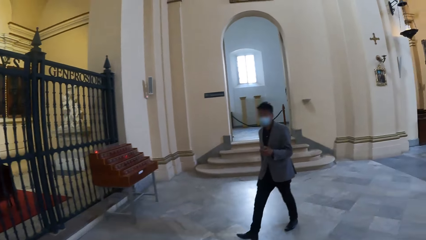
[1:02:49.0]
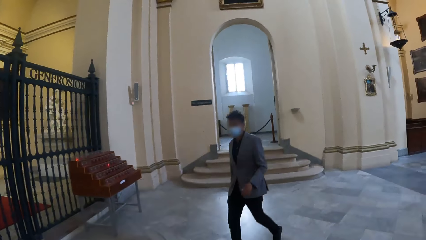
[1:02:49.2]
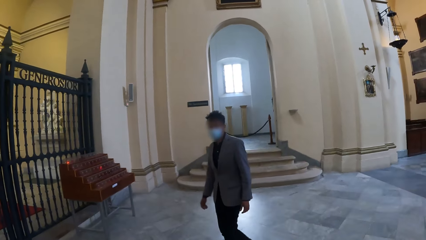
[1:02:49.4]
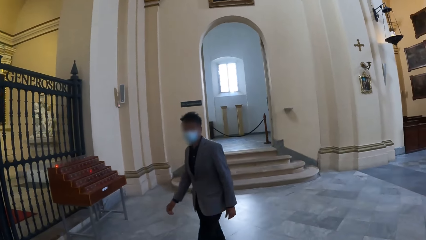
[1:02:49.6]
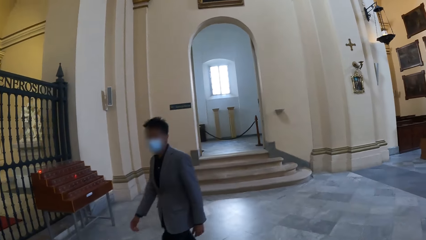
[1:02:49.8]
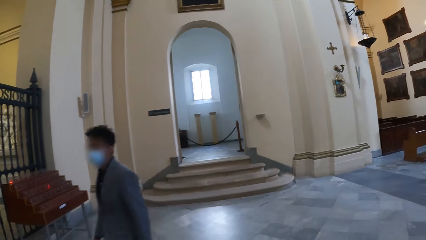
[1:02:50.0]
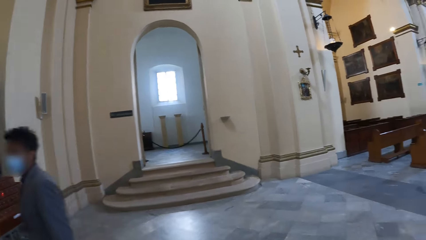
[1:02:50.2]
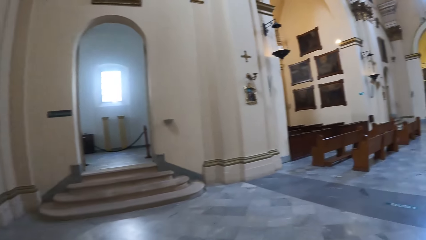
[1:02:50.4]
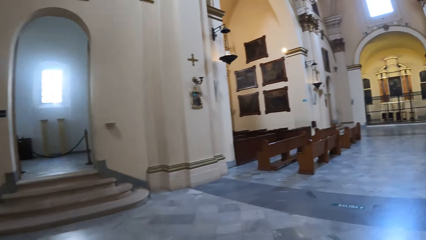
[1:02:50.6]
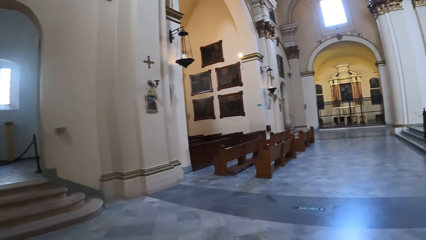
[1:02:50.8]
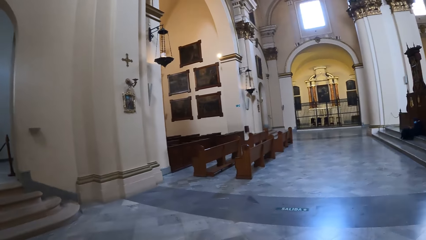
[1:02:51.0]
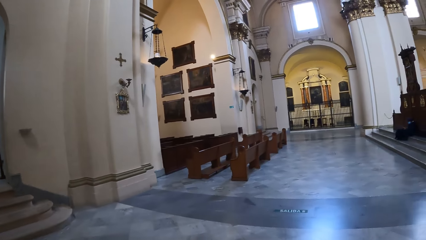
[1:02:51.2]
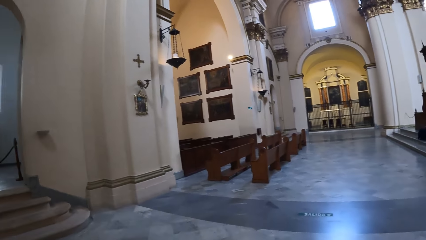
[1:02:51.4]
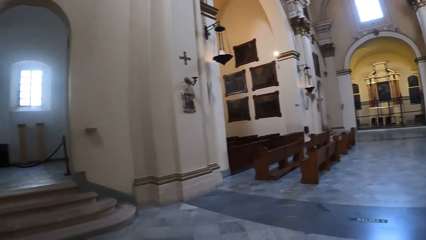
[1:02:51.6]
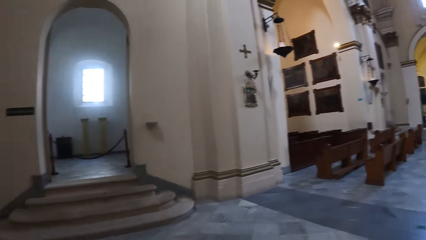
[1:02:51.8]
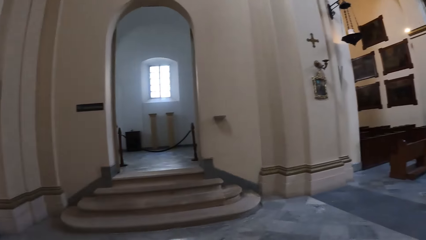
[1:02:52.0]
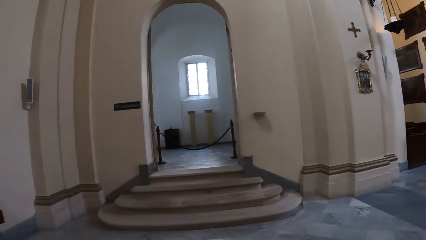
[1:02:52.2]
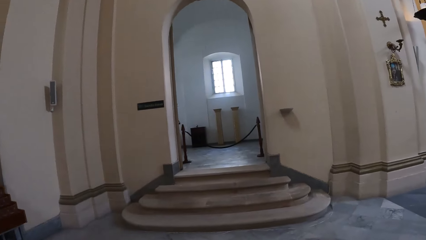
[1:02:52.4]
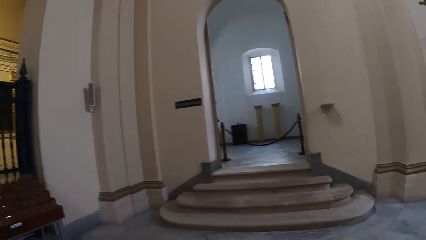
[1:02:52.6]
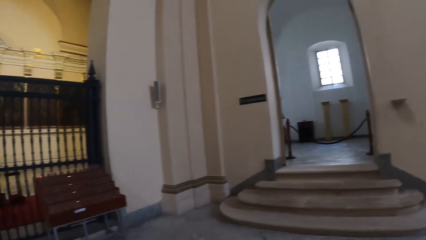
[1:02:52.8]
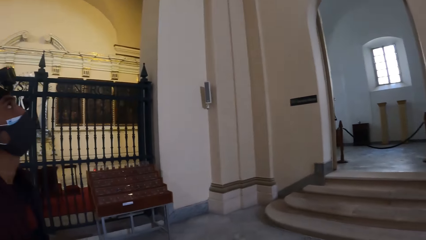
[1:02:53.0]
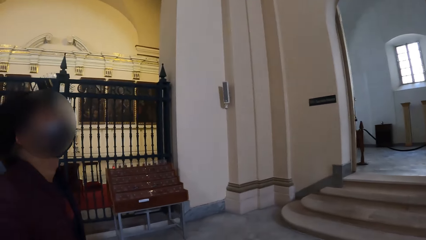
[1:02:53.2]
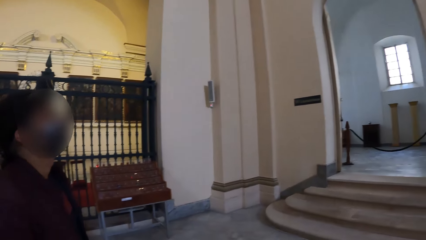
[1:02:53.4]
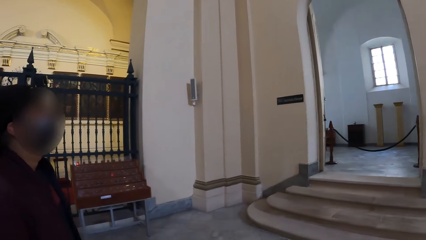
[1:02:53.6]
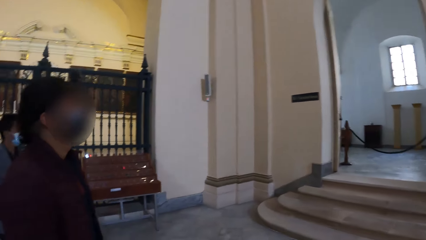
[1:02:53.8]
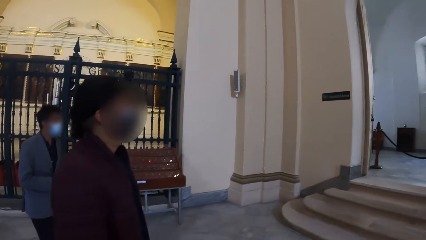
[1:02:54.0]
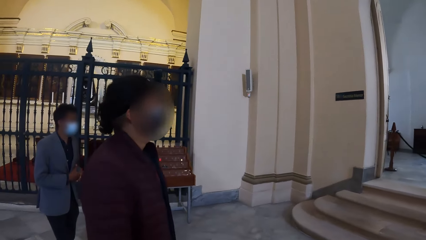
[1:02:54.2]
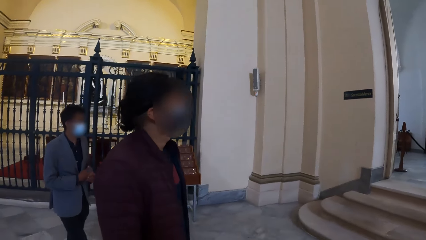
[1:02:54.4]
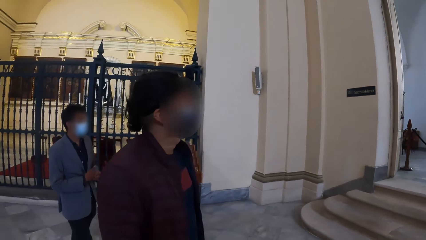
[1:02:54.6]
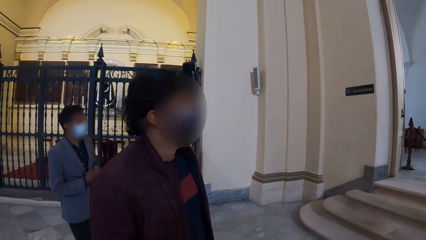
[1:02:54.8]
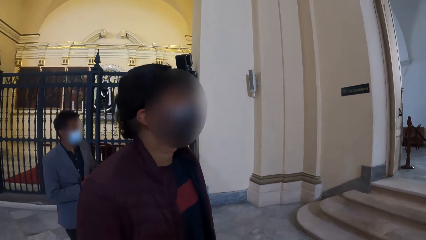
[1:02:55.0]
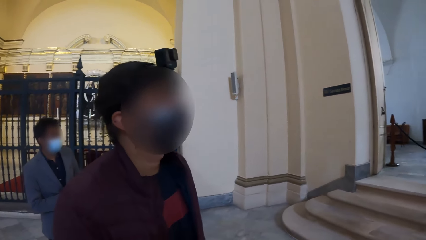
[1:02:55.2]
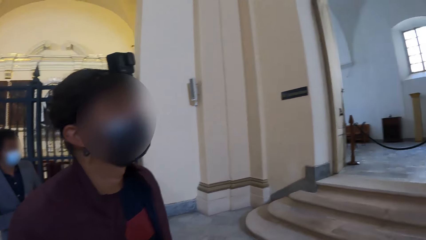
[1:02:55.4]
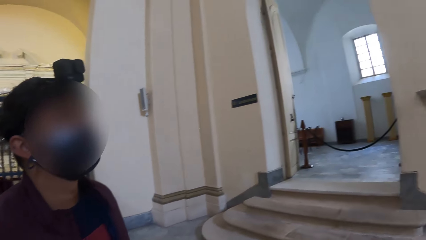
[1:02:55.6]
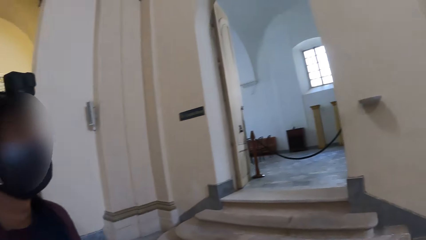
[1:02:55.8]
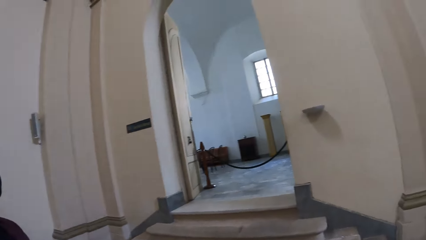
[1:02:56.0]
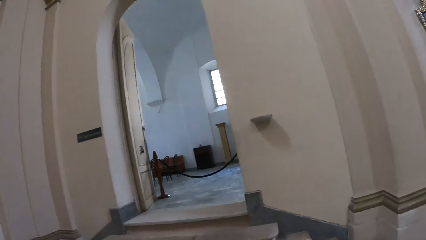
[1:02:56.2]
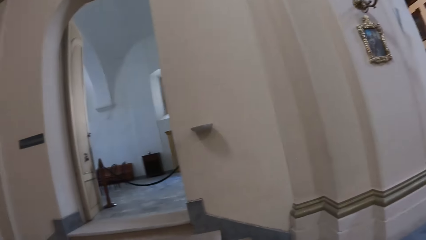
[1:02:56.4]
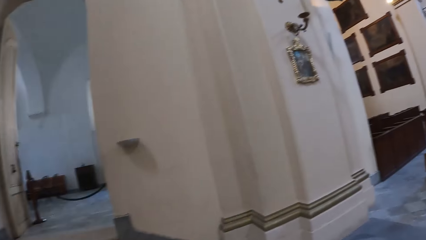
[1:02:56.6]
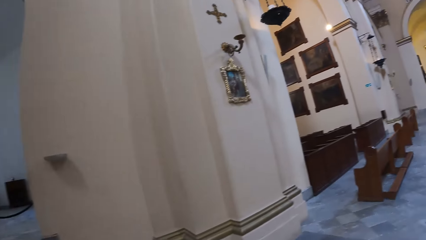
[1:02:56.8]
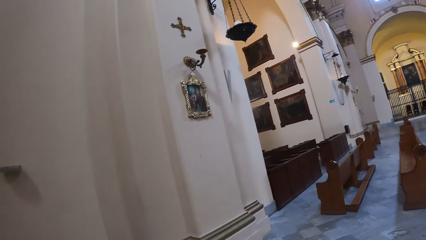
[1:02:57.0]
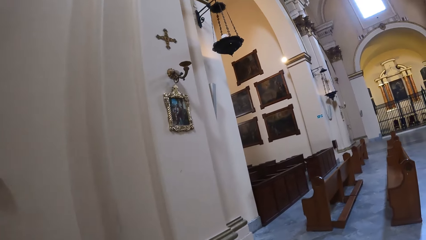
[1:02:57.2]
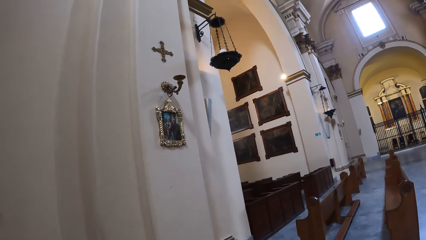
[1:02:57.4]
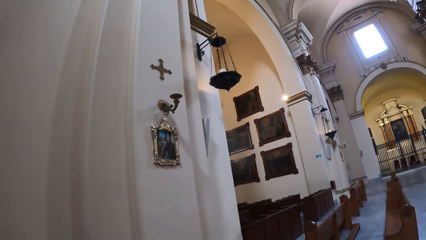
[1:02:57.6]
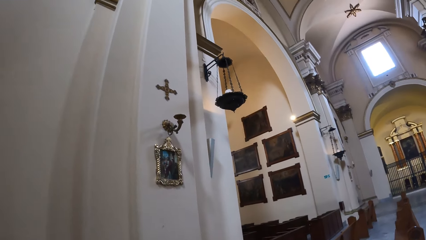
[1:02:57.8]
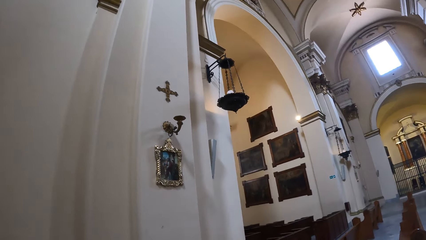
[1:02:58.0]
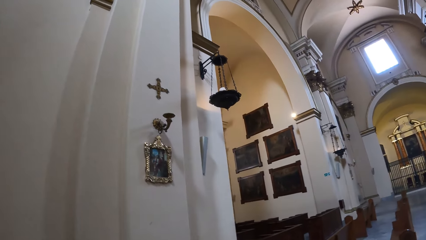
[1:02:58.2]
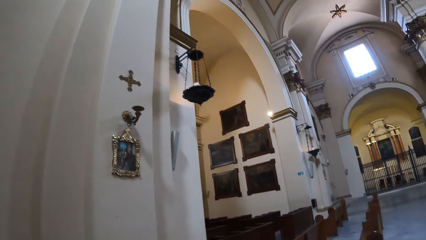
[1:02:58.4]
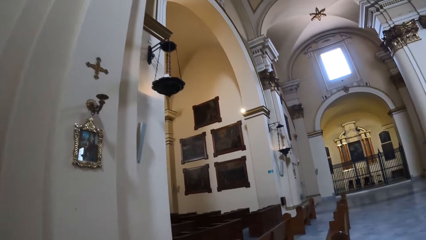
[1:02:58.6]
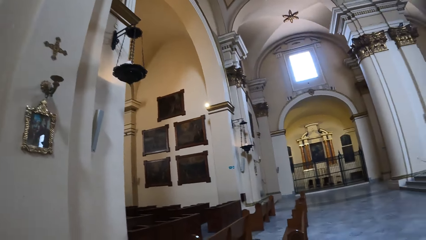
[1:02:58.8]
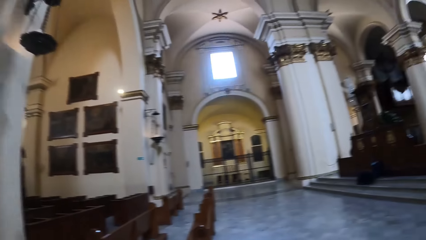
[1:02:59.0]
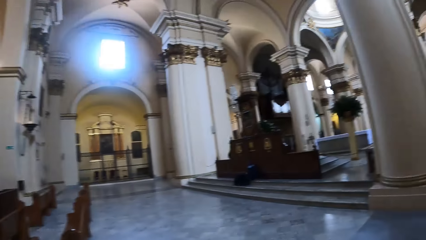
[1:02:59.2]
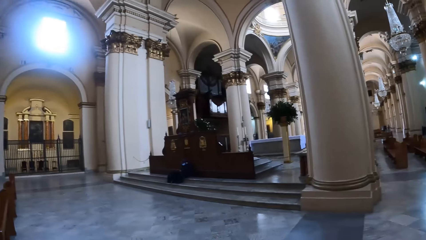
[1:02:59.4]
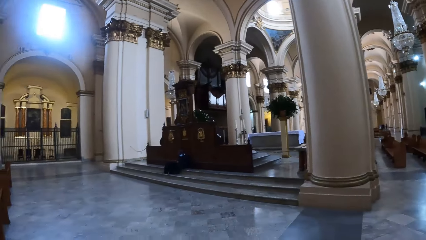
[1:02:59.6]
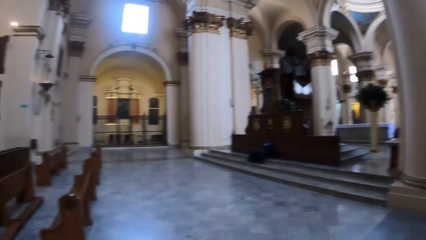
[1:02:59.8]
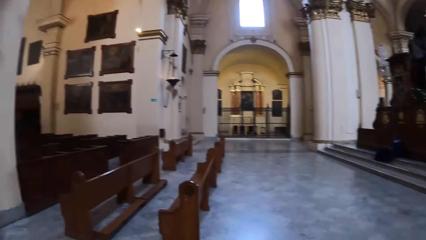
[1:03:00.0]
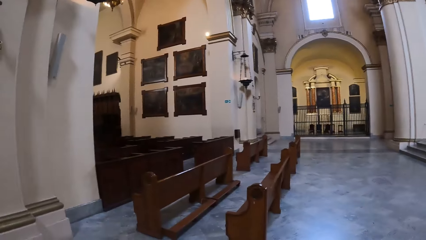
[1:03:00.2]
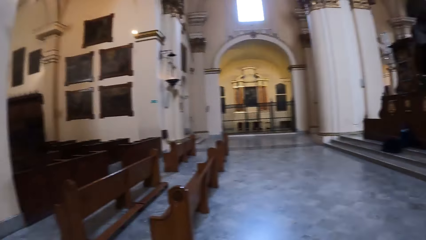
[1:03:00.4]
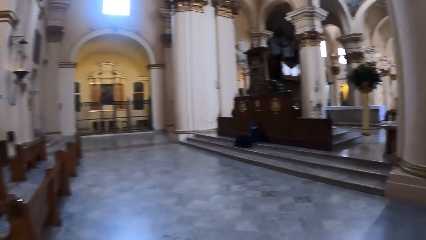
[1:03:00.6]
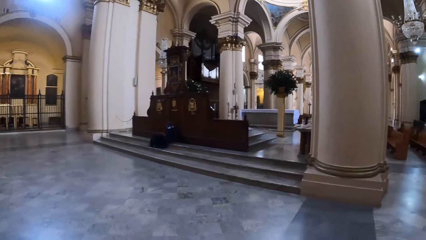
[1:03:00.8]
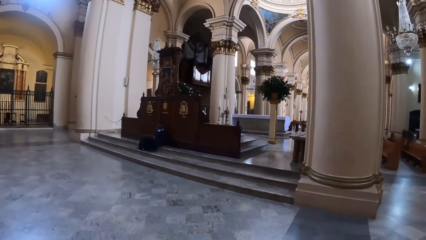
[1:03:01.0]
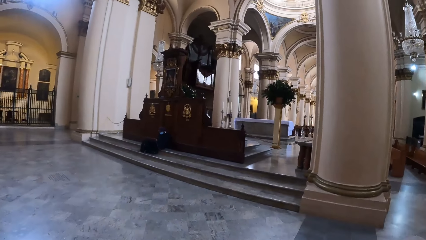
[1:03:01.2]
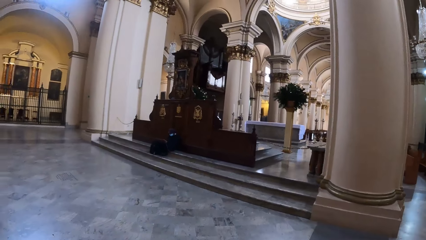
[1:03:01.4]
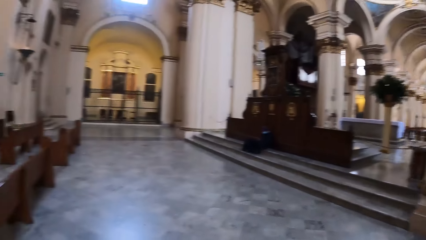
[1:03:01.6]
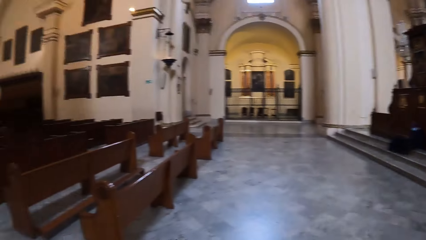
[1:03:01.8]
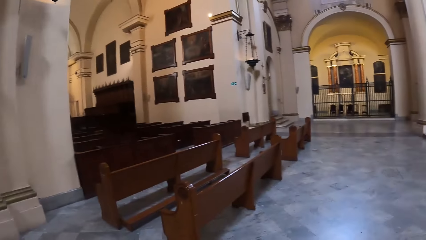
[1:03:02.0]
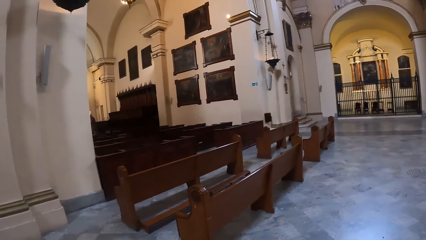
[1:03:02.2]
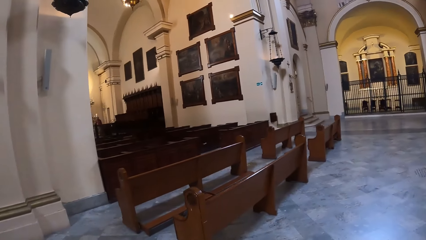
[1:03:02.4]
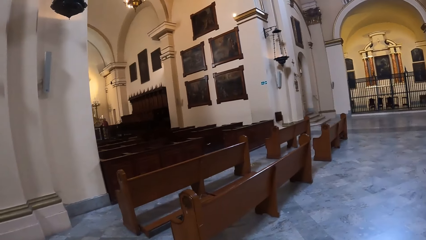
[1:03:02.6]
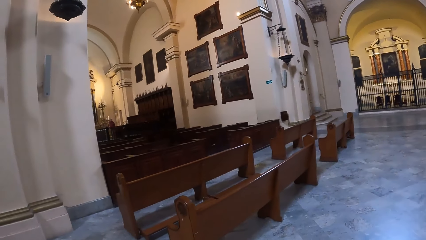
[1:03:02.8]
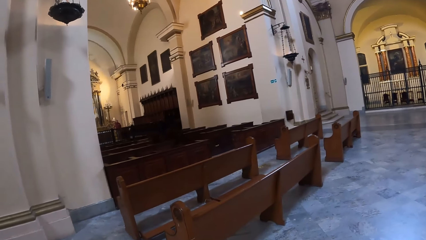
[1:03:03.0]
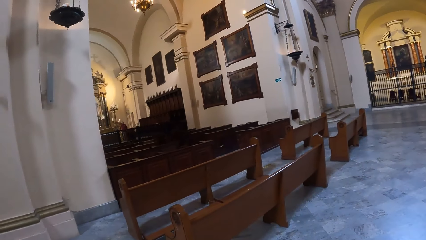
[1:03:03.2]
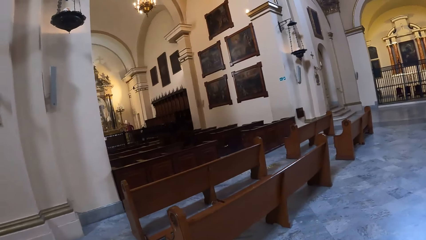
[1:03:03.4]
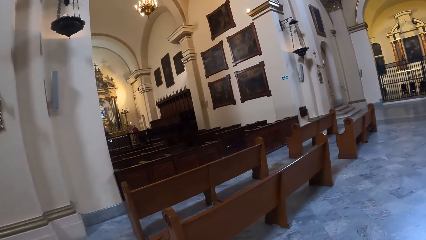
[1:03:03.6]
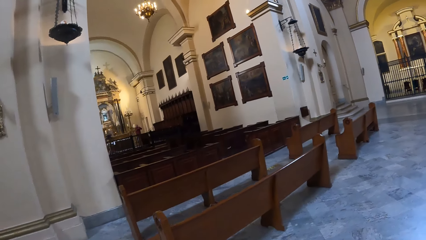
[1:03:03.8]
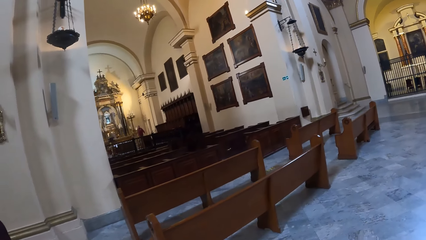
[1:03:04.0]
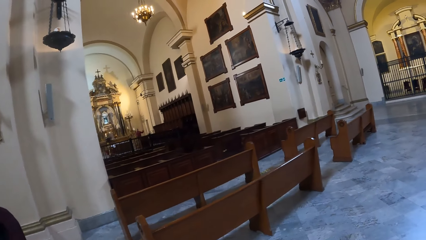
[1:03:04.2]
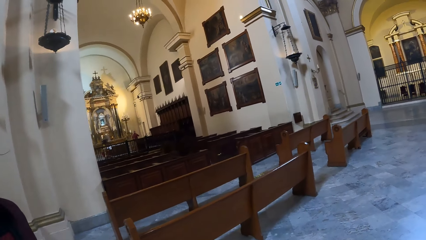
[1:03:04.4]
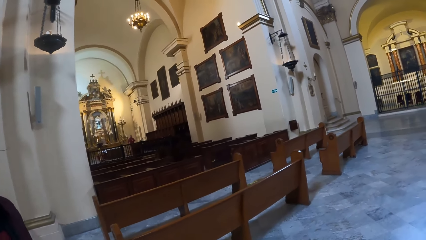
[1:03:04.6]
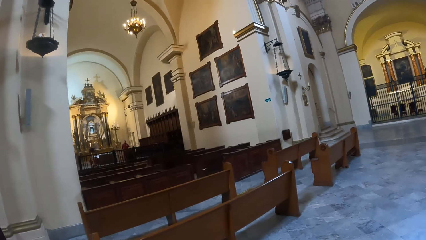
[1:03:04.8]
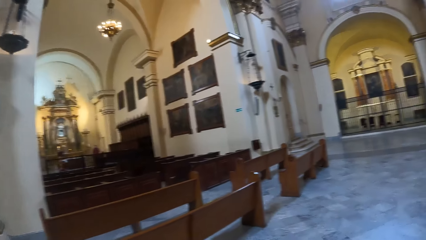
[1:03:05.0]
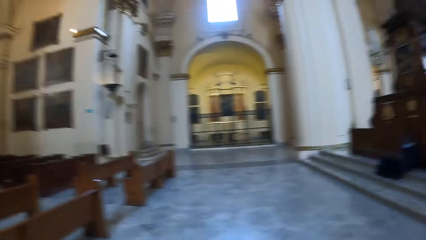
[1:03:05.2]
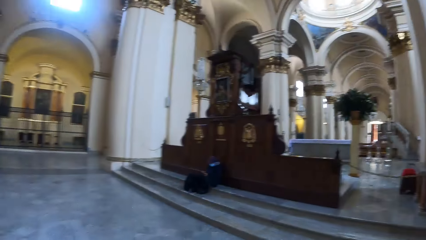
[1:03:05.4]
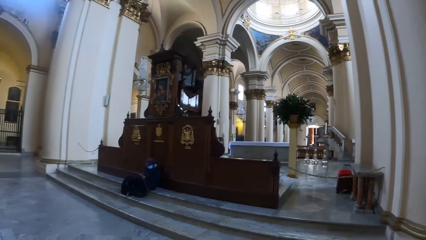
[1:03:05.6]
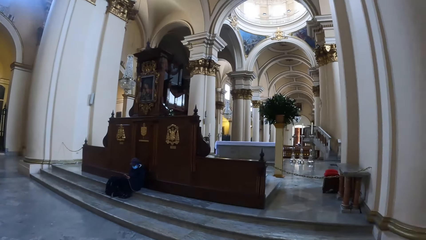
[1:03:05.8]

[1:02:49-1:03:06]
The camera wearer looks around the room. They look at a person. They look around the room with the person.
